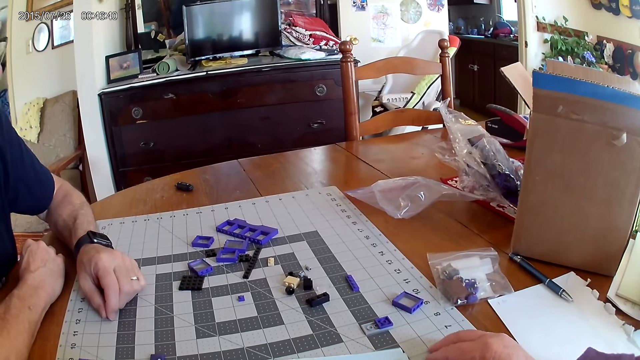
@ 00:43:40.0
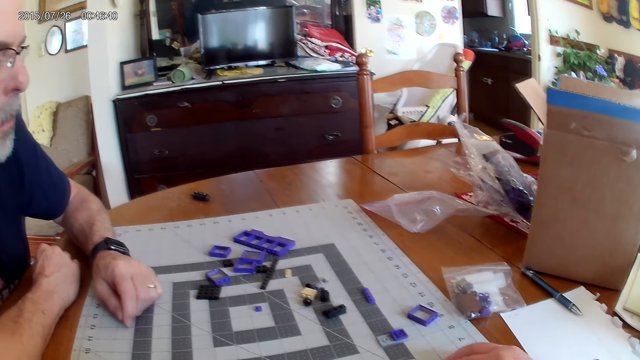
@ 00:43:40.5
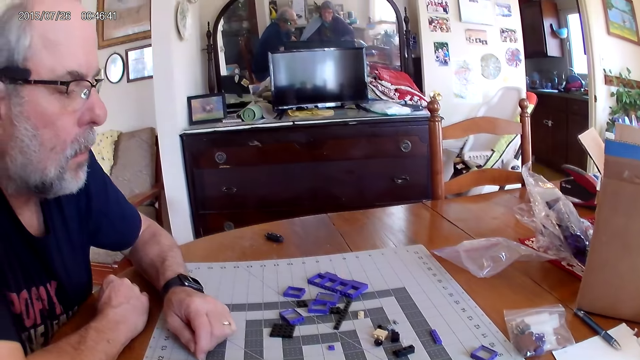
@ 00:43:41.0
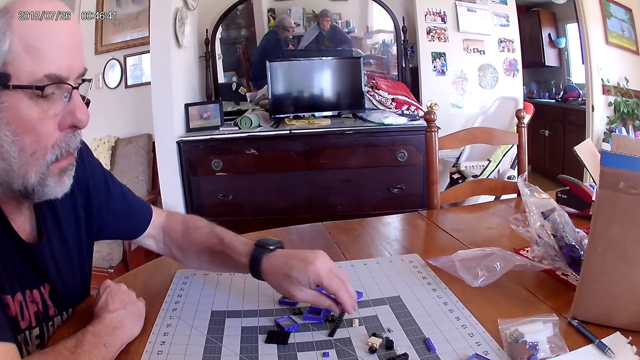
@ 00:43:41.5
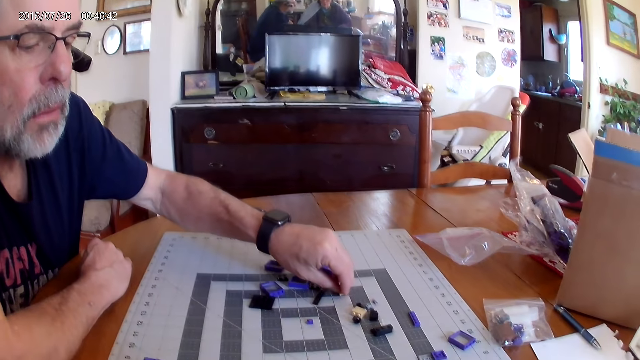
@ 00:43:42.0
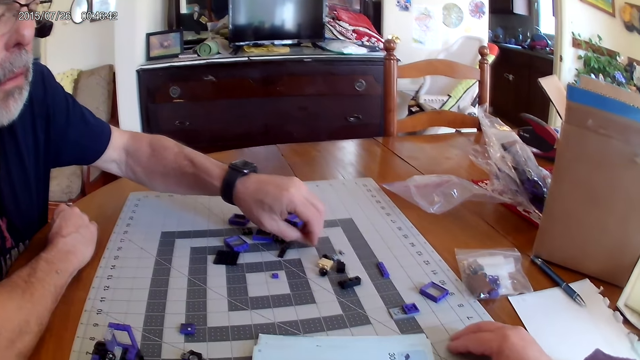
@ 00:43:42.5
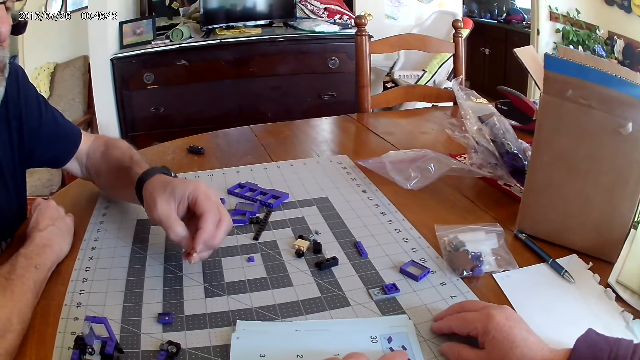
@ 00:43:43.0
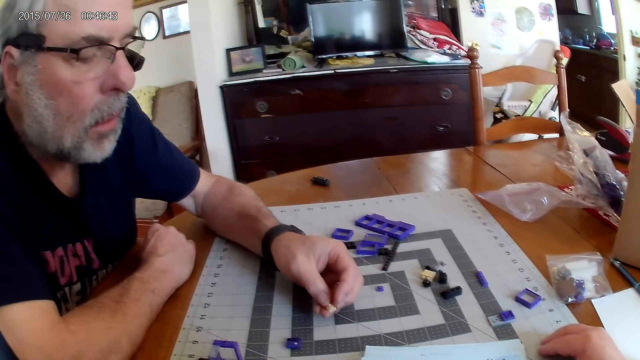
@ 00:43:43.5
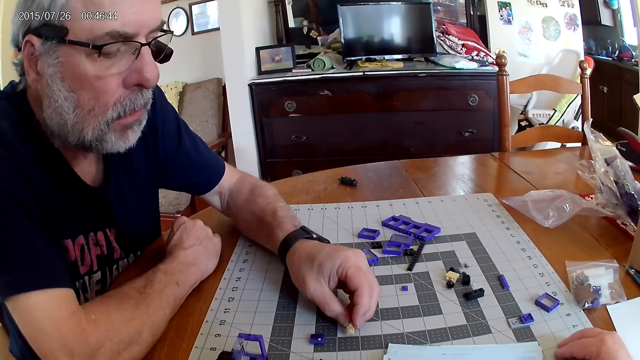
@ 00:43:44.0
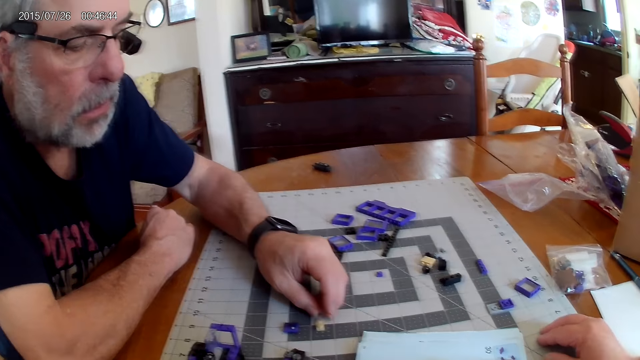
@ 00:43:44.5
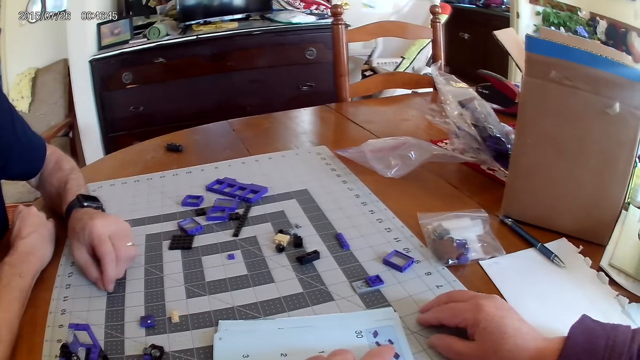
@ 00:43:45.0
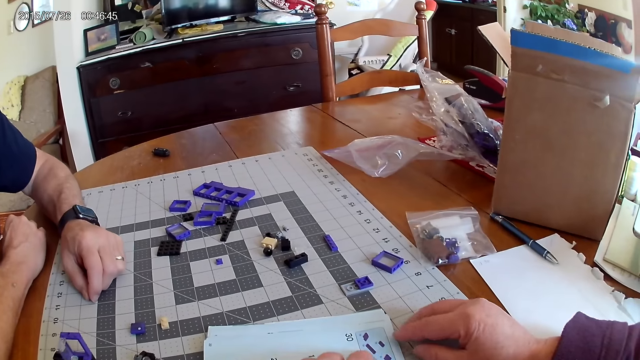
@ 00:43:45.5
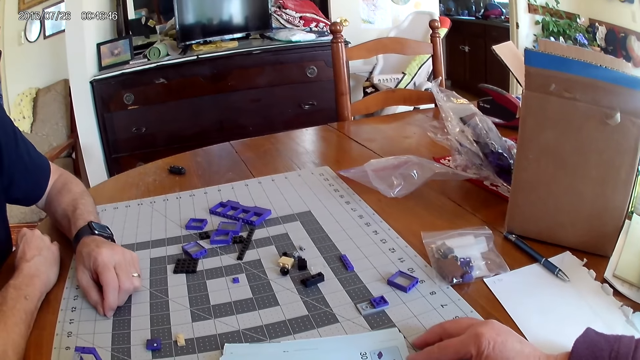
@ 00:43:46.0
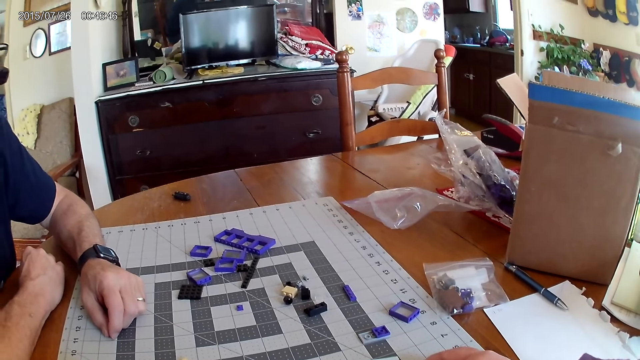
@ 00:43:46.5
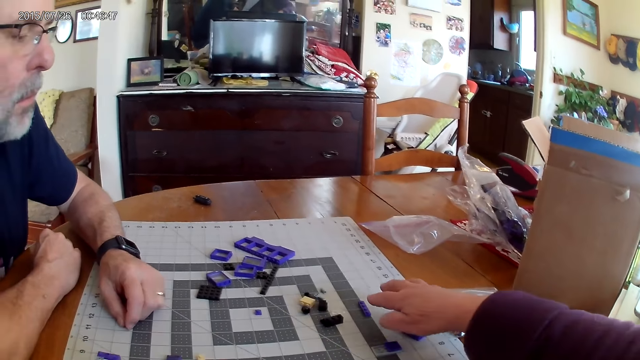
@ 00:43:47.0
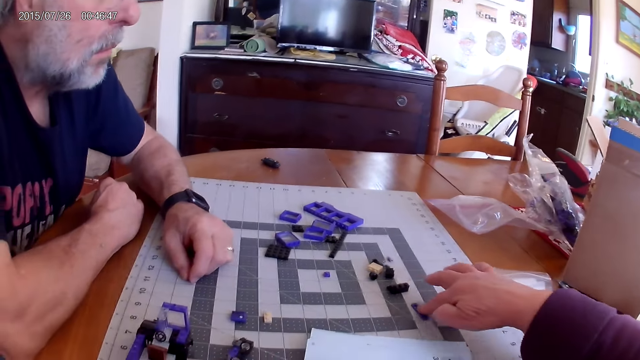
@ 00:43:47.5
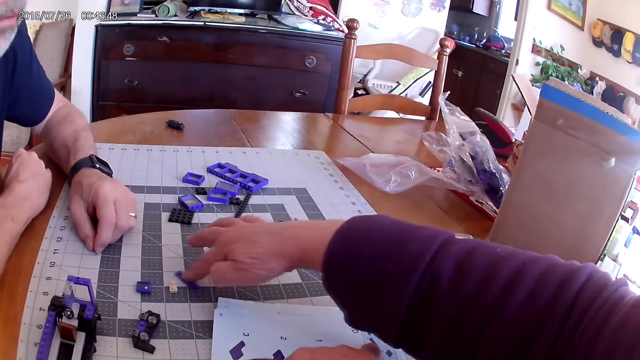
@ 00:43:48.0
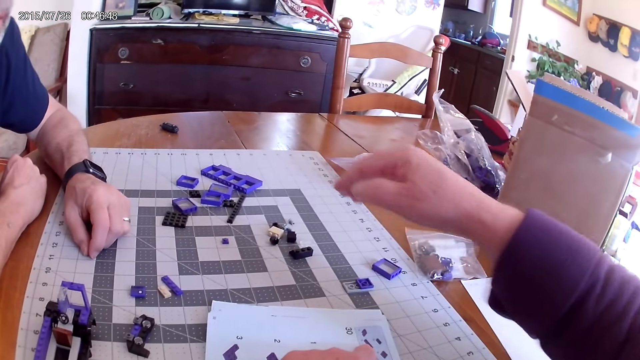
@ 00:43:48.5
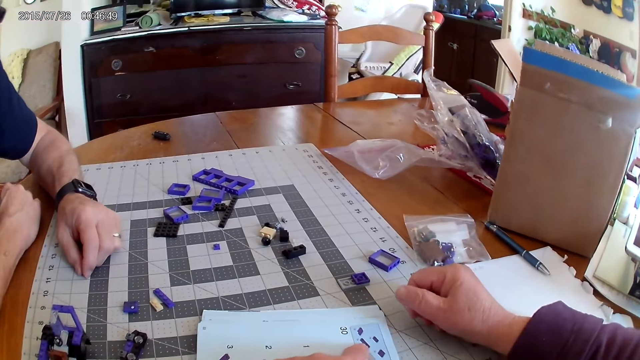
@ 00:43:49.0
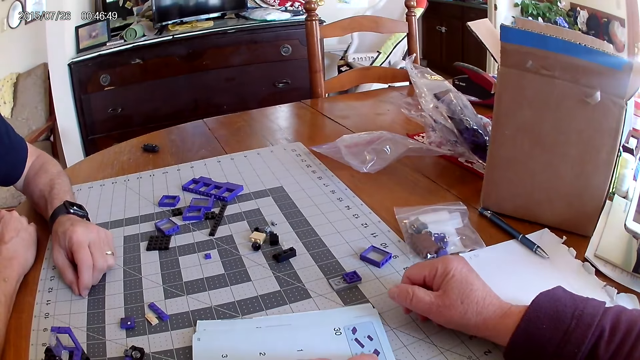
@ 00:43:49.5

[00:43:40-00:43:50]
A man picks a plastic piece from the table. The man places the plastic piece on the table. The camera wearer looks at the instructional manual book. They move the plastic piece on the table.

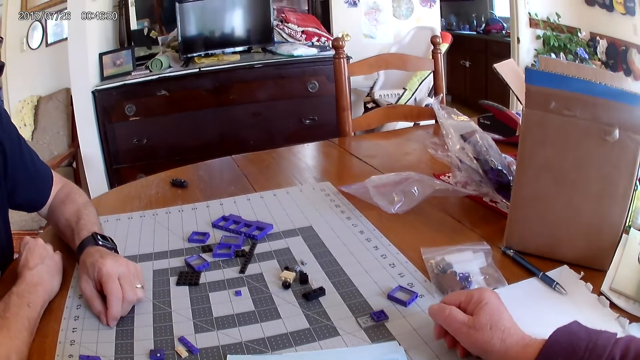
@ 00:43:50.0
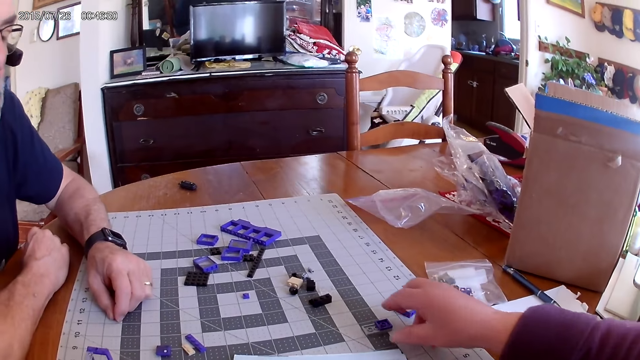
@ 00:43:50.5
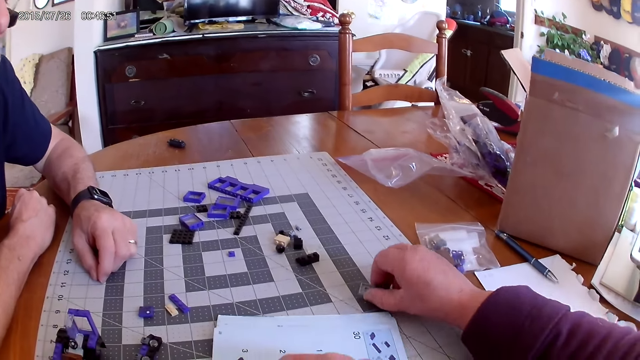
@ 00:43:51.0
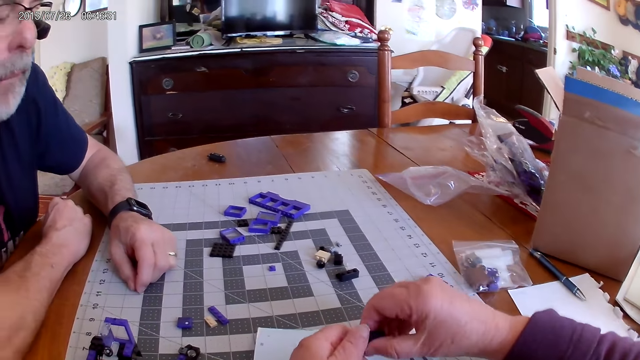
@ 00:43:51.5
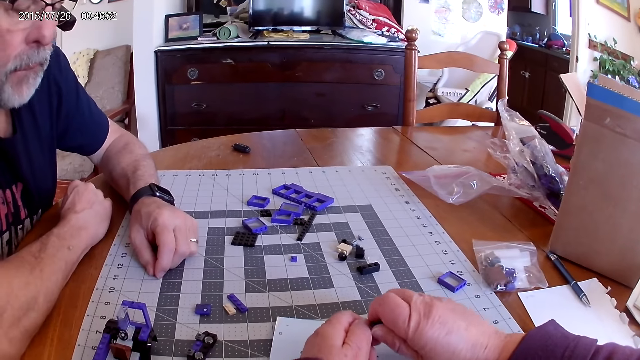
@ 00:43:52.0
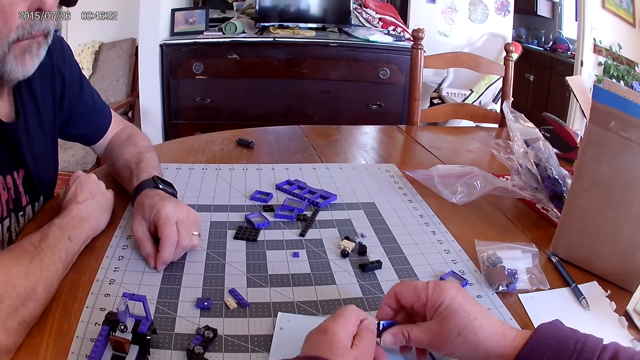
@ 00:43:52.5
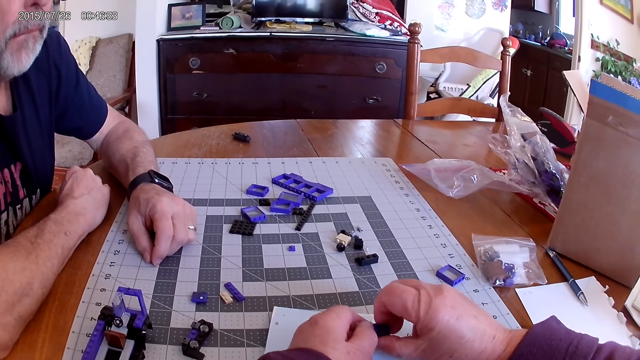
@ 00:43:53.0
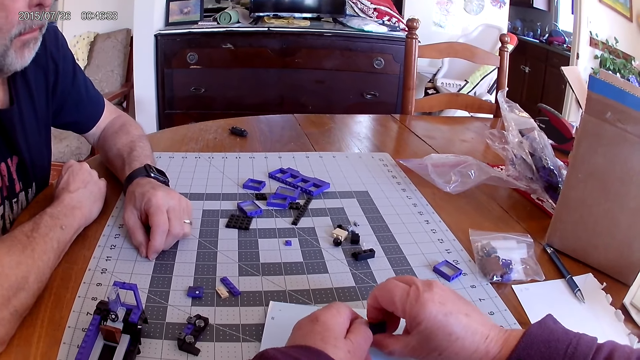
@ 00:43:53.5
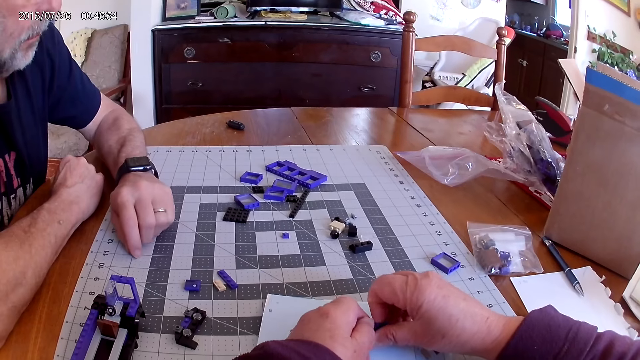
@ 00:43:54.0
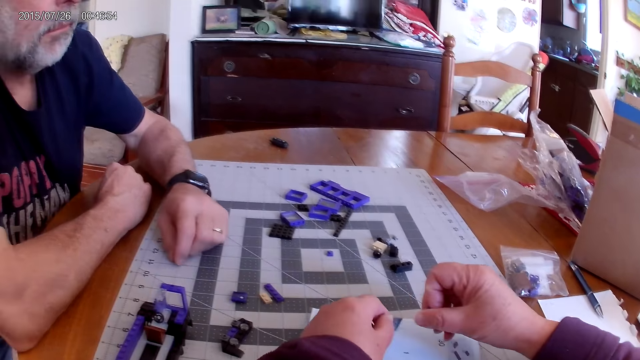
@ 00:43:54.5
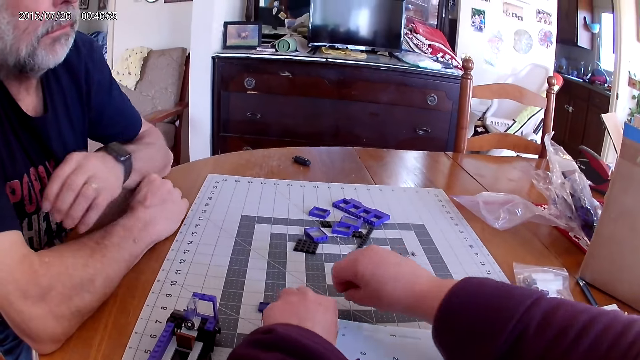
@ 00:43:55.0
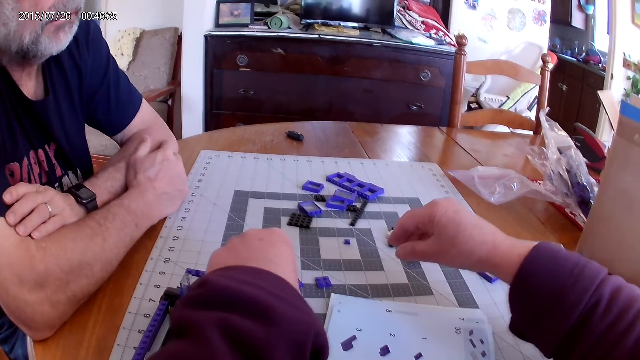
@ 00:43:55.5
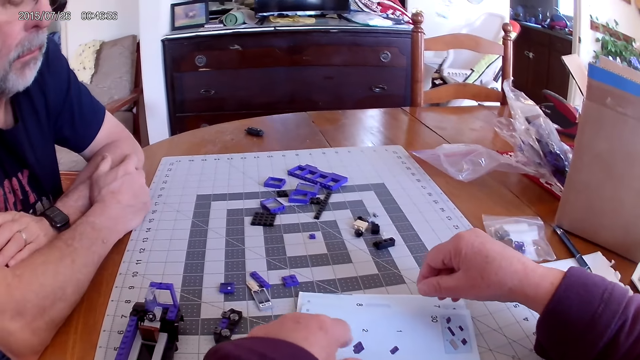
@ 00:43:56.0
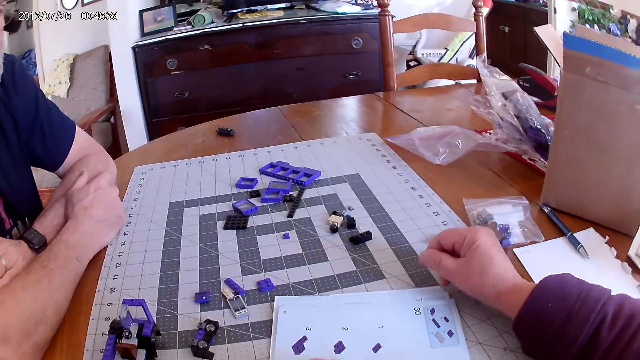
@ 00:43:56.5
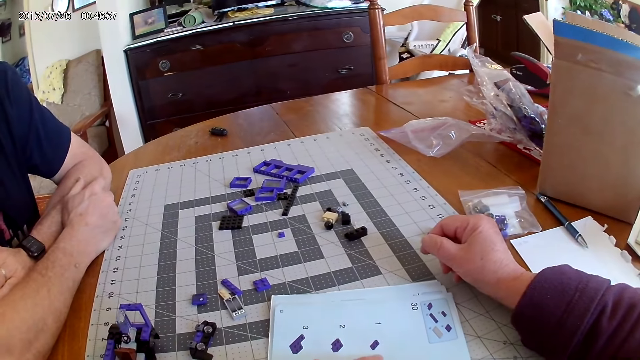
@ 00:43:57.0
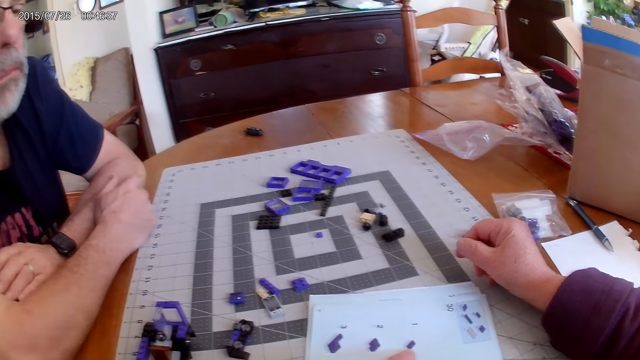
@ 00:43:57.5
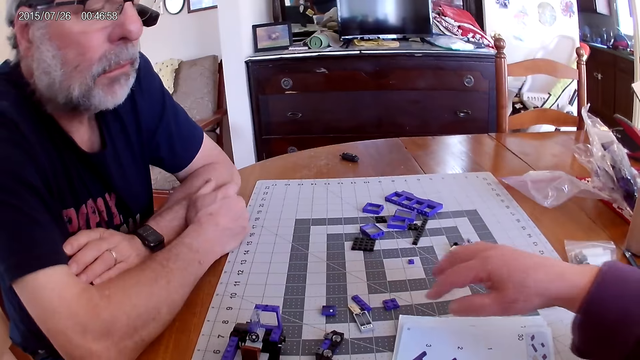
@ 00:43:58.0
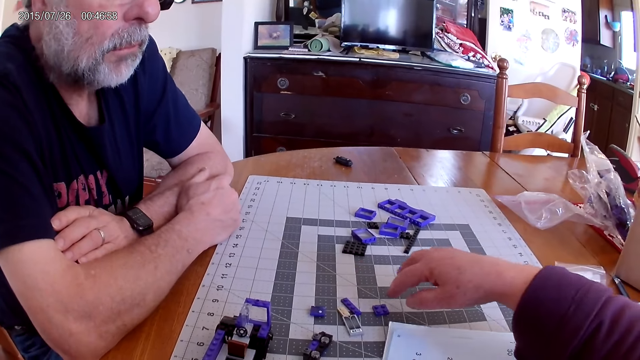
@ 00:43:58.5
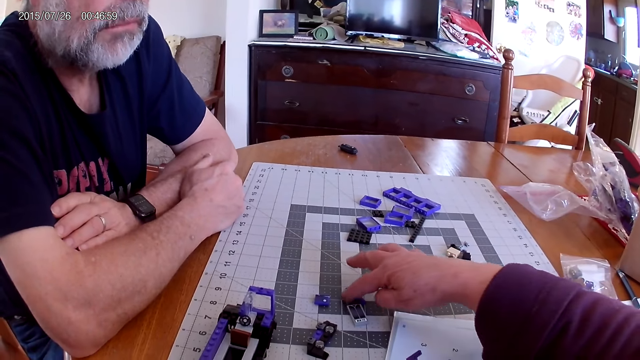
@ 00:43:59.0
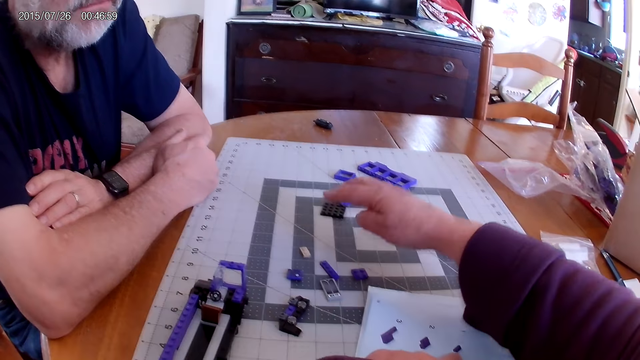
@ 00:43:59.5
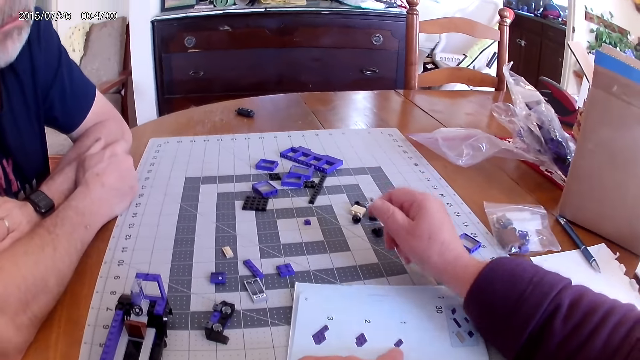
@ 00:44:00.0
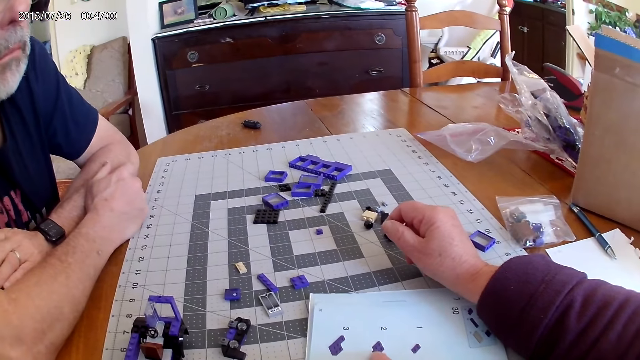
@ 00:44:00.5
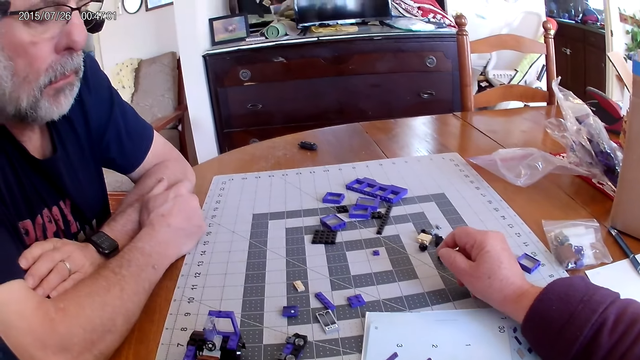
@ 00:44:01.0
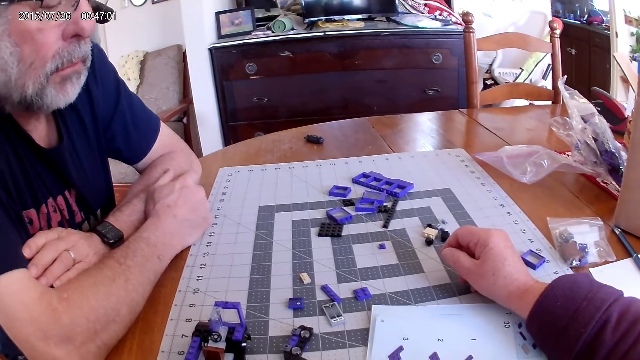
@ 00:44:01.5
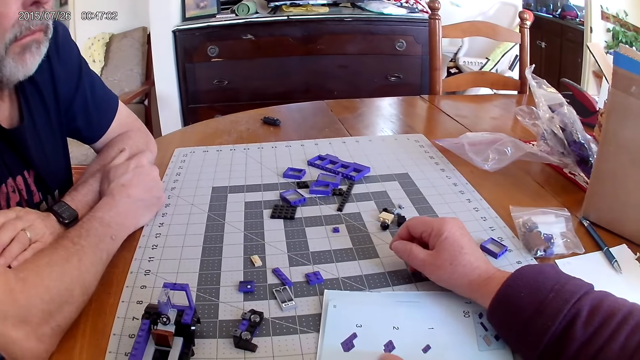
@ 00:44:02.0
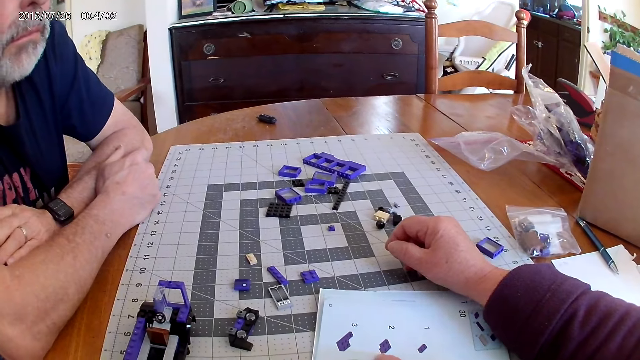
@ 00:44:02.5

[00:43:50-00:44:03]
The camera wearer picks a plastic piece. They separate the plastic pieces. They place the plastic pieces on the table. They look at the instructional manual book. They move the plastic pieces. They look at the instructional manual book.
